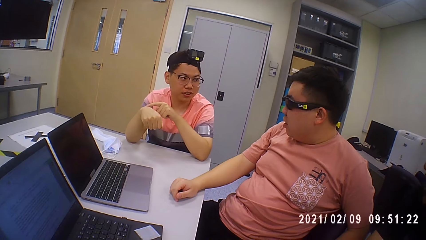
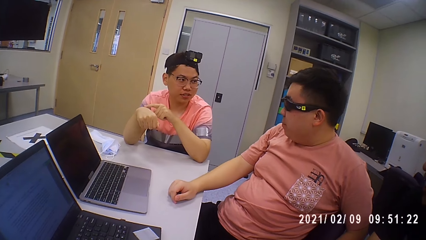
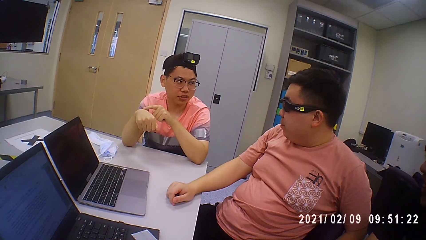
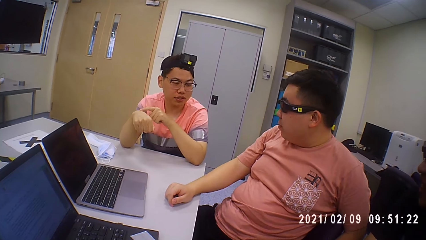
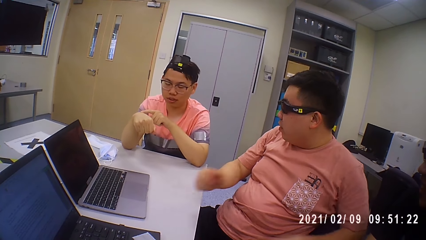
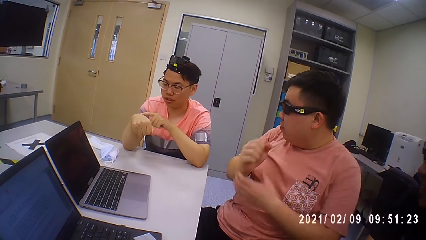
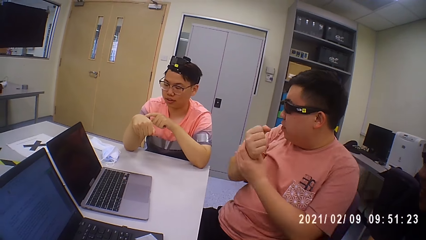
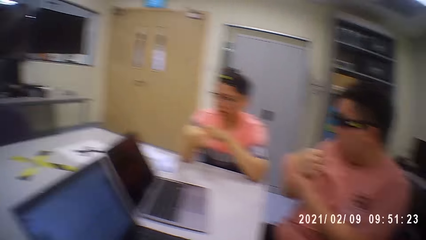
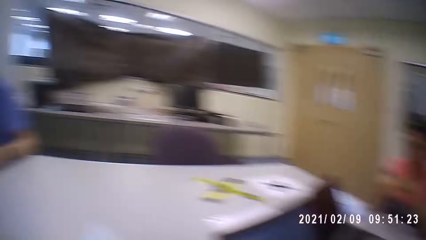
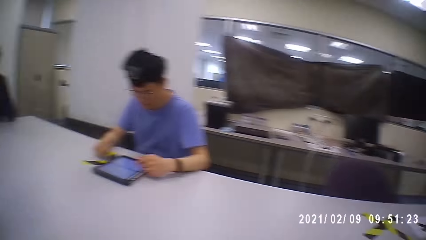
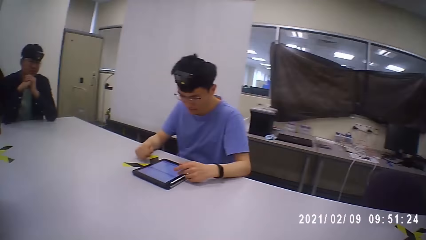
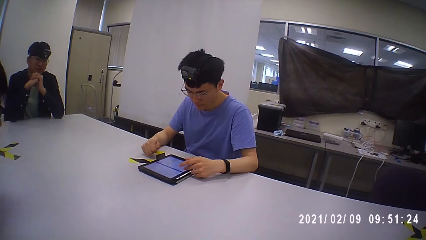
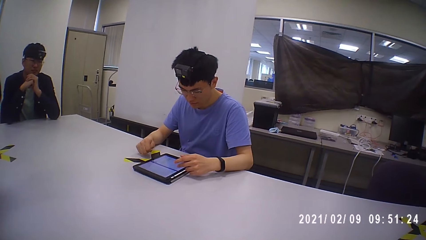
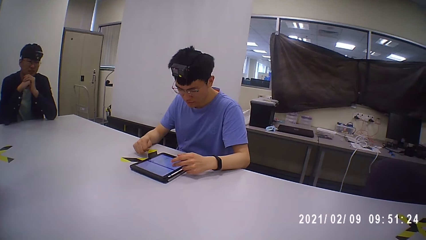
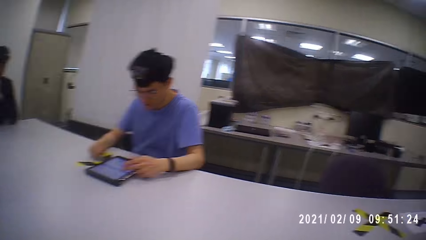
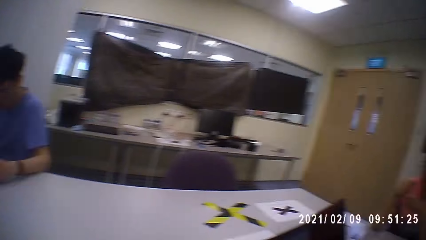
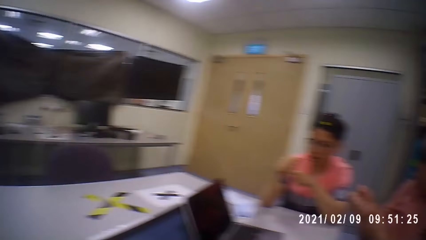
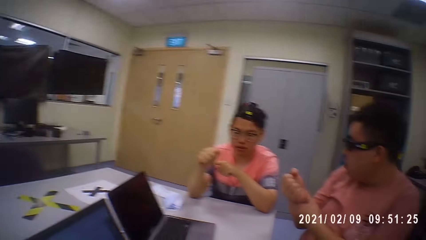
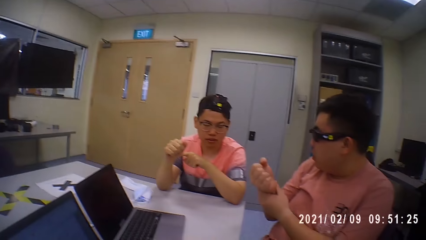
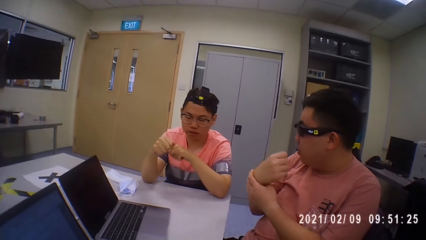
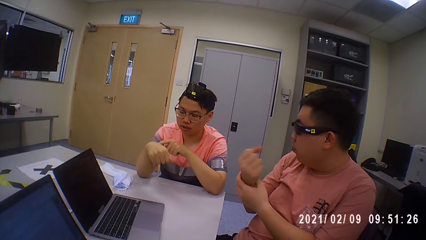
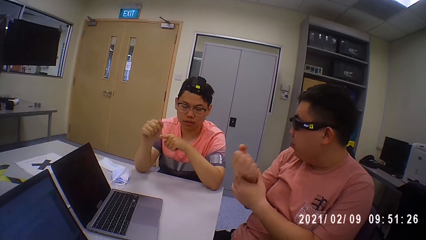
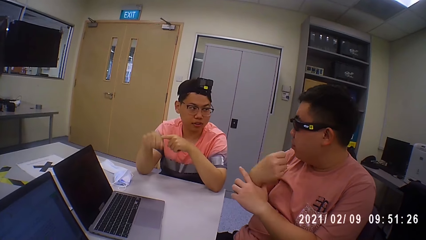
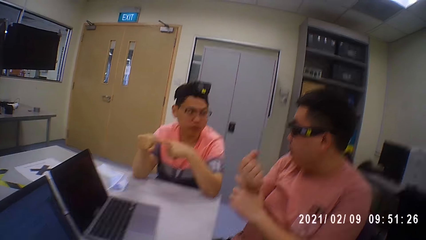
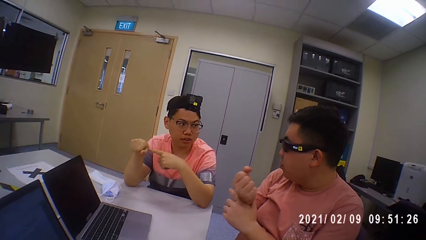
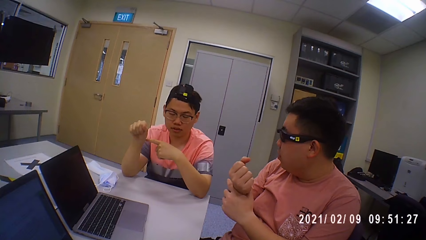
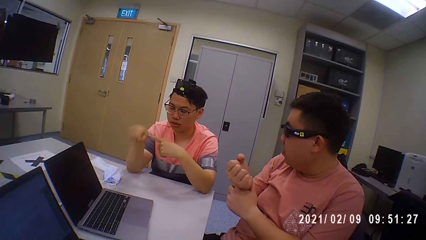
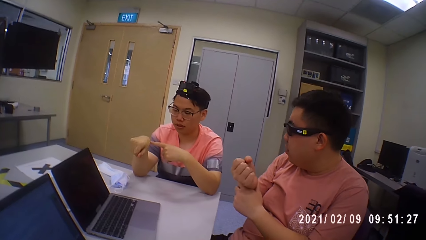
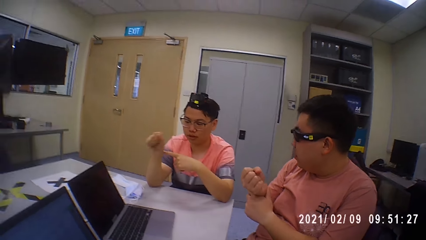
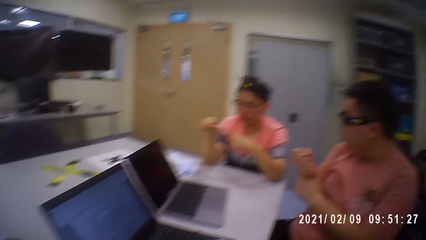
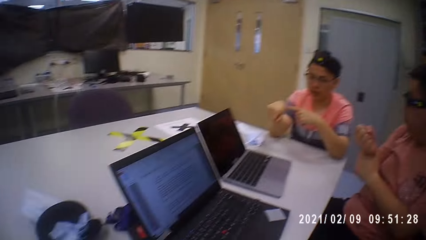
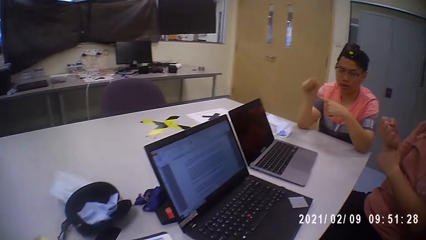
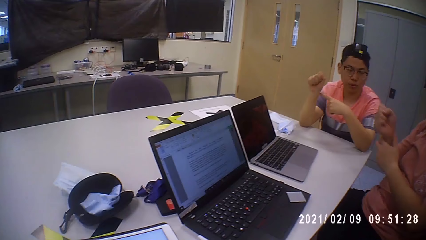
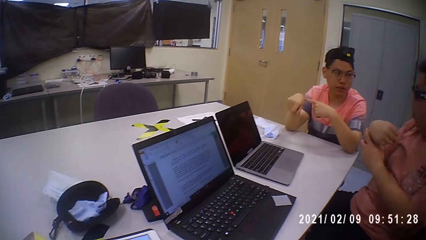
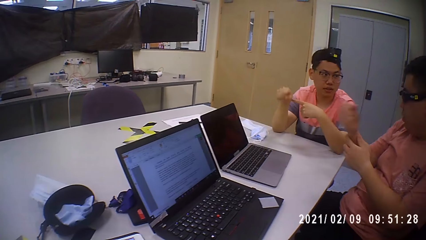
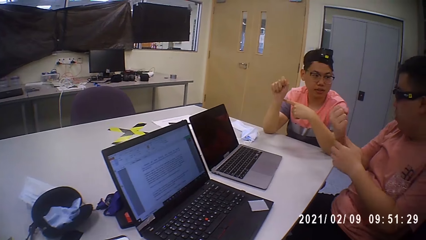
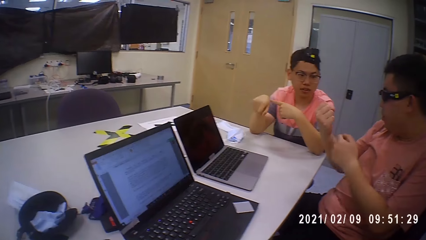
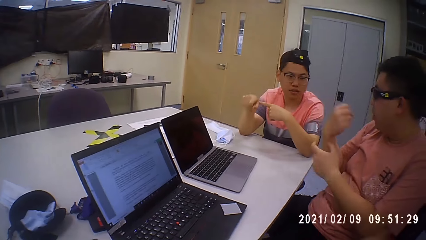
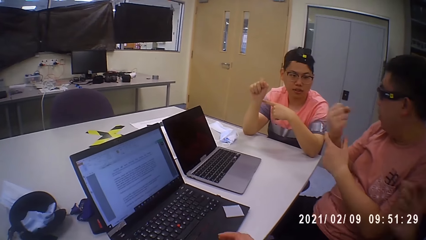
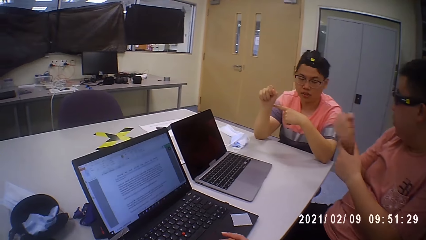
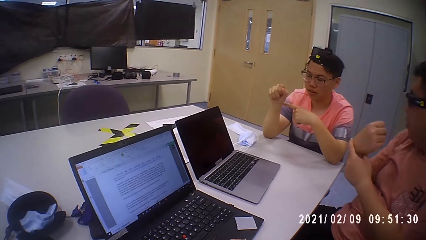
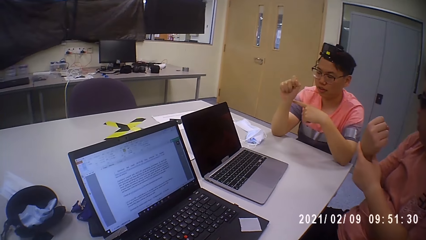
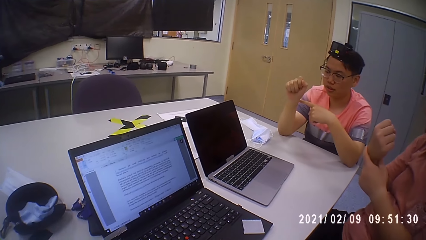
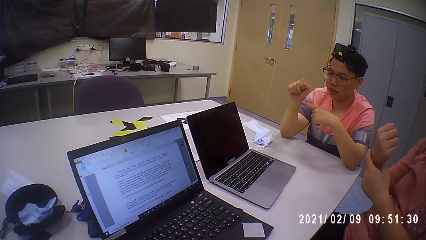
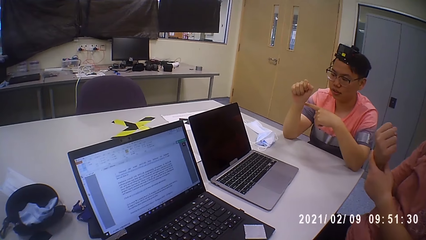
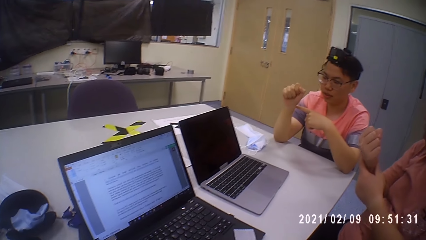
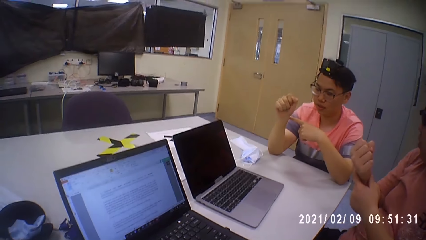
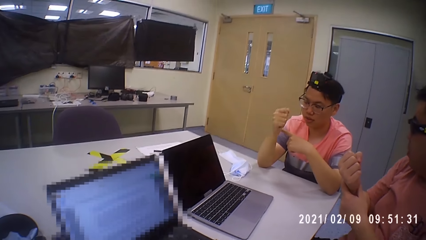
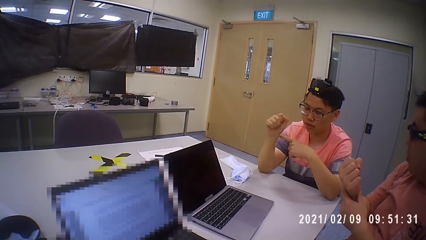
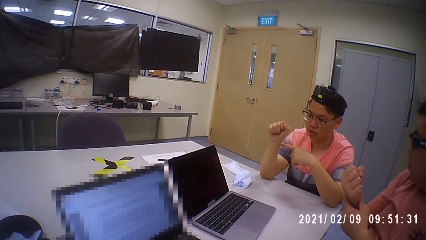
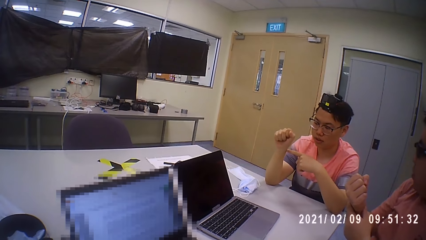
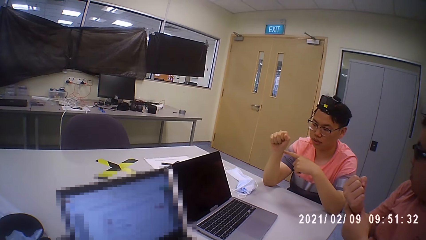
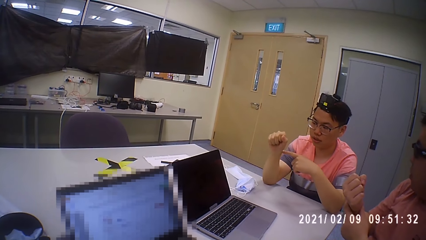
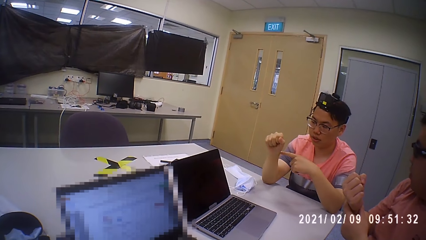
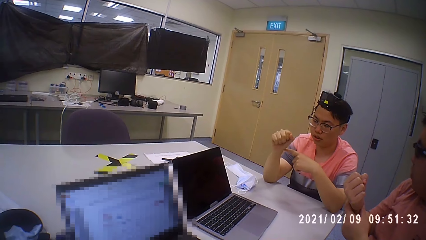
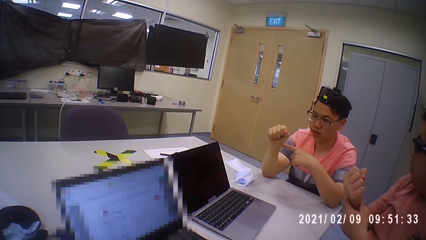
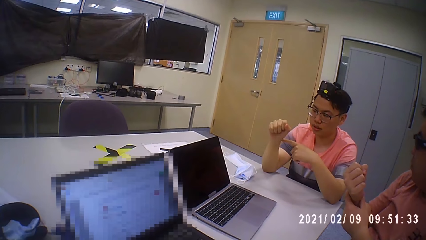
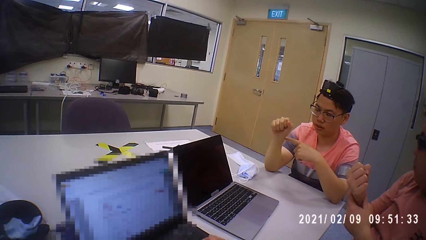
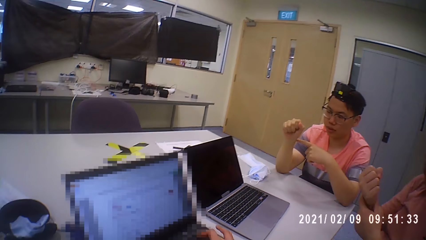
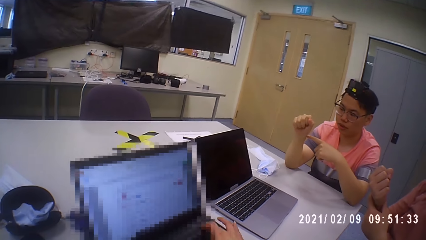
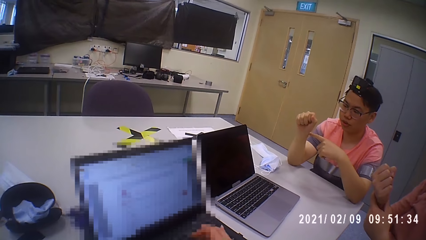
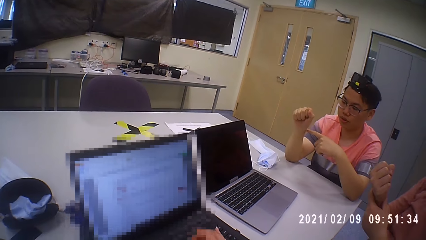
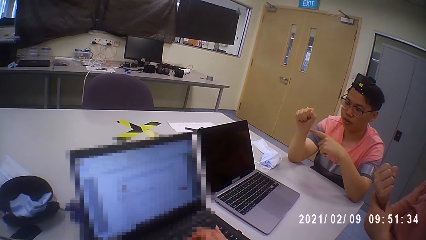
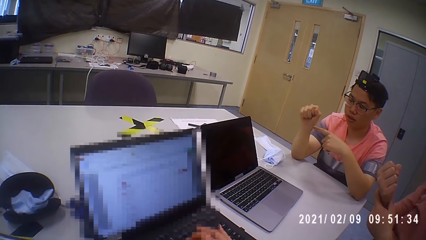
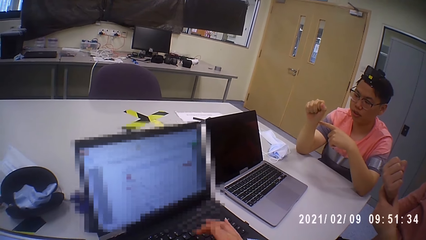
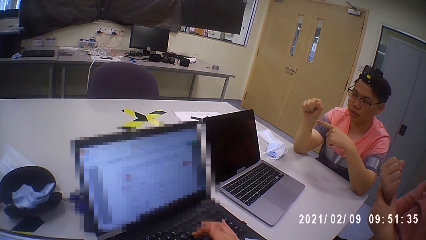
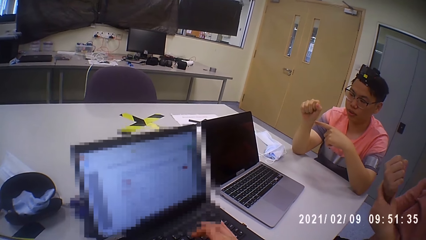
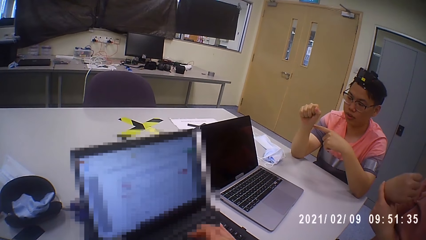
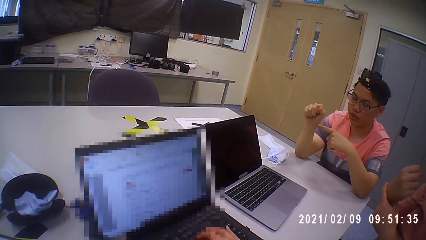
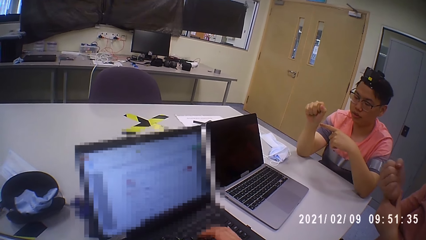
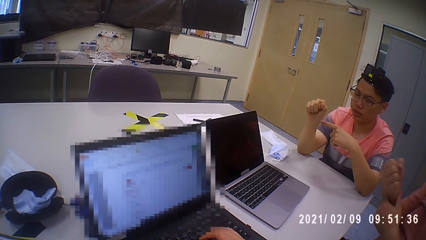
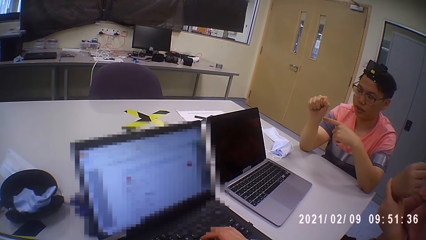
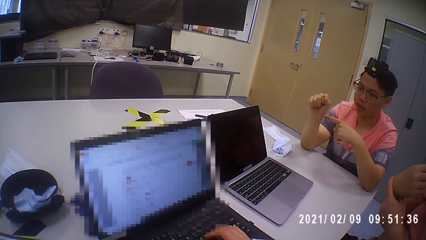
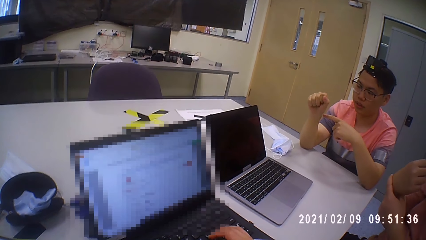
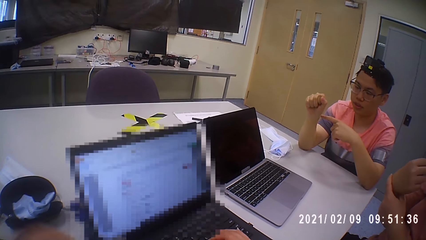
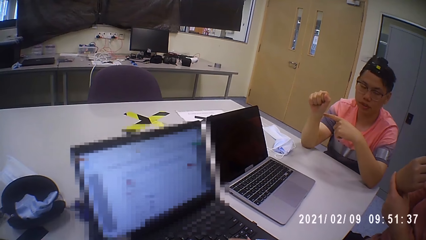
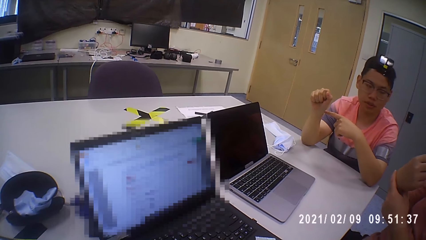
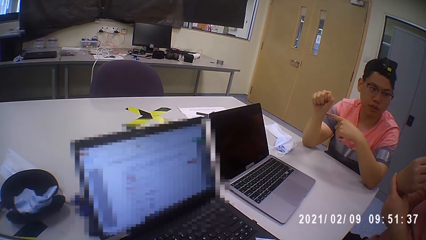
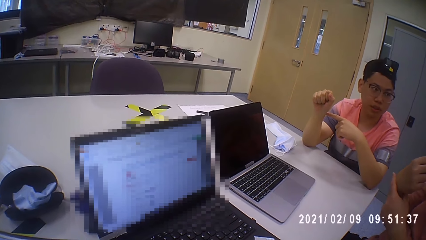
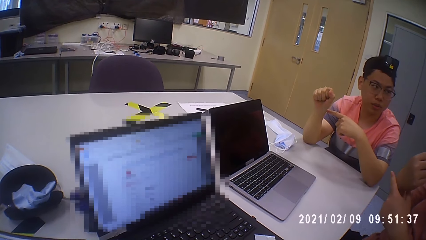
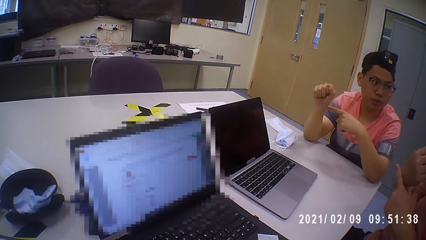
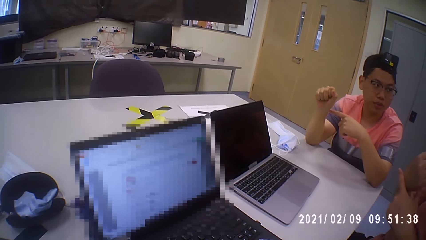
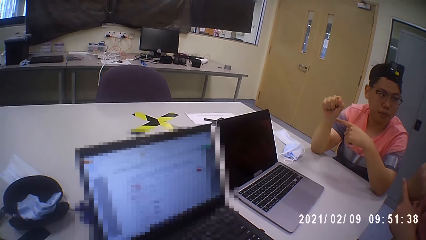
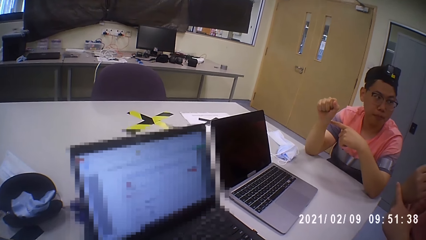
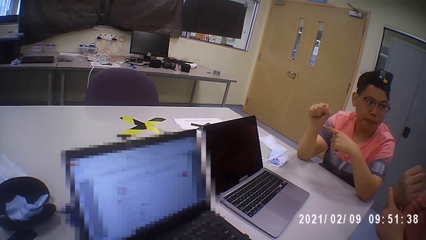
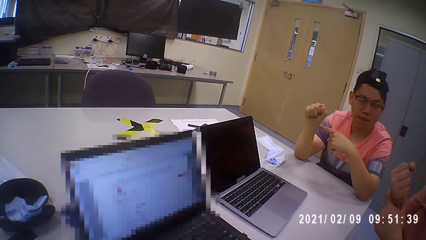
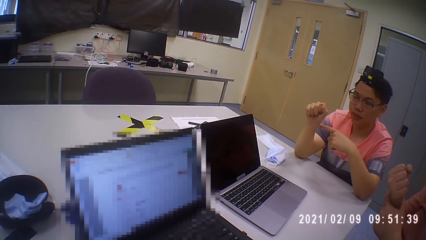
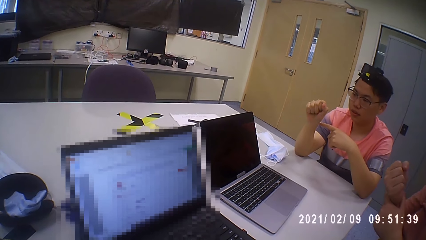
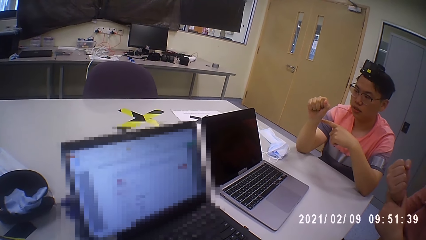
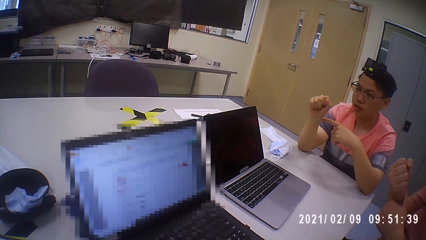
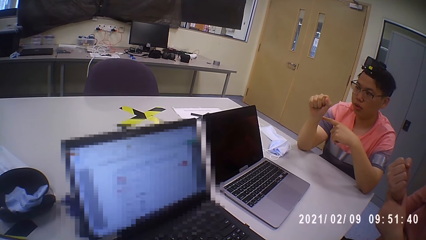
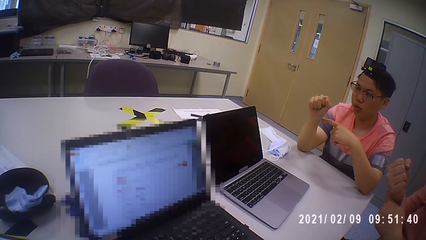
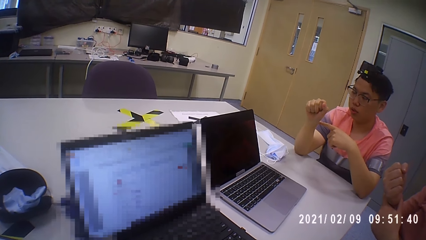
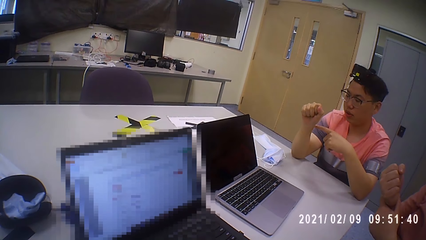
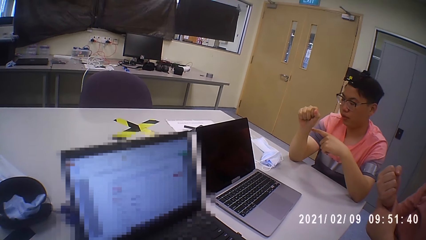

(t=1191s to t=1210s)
A man holds his right hand with his left hand. Another man operates a tablet on the table with his left hand. The camera wearer operates the laptop on the table with her right hand. A man browses the laptop. A man converses with another man.
